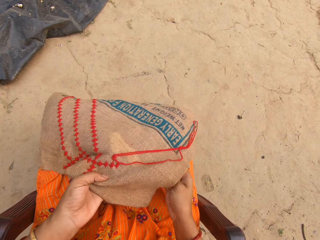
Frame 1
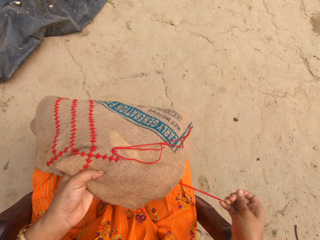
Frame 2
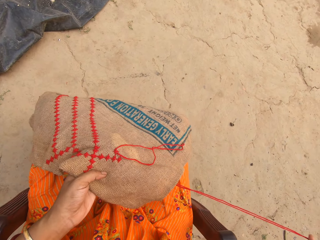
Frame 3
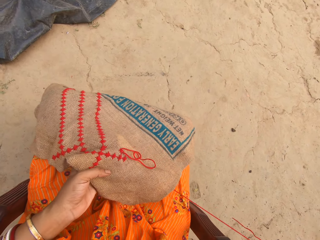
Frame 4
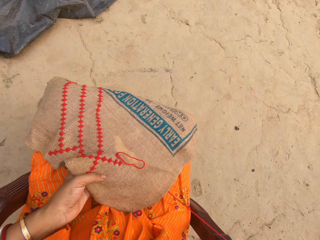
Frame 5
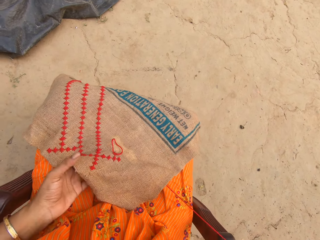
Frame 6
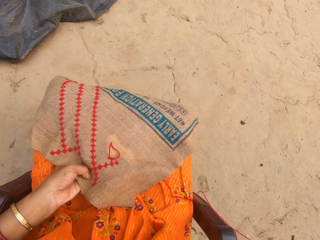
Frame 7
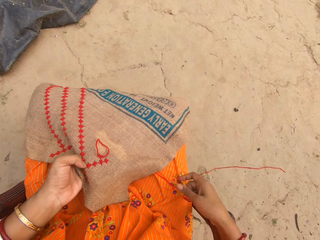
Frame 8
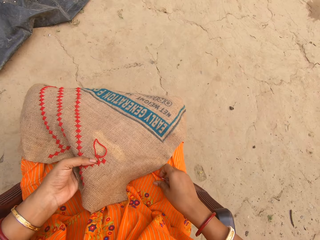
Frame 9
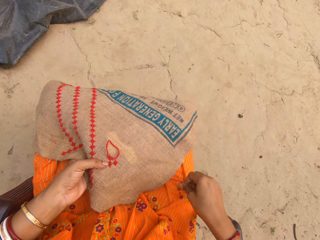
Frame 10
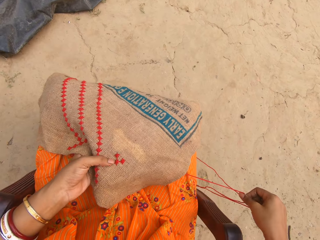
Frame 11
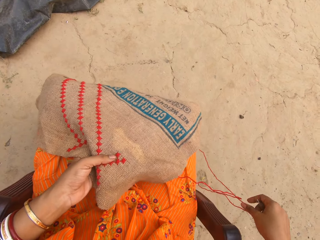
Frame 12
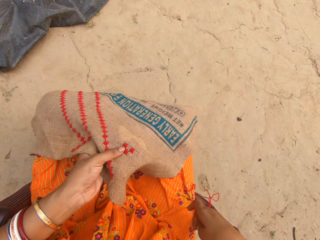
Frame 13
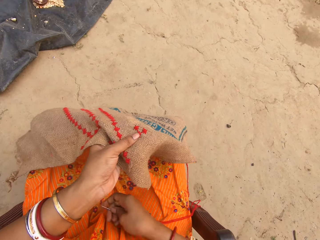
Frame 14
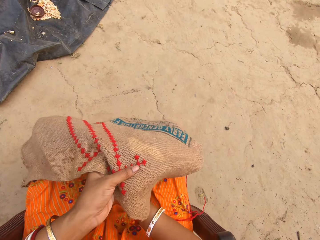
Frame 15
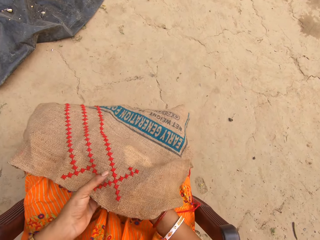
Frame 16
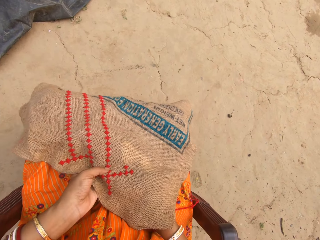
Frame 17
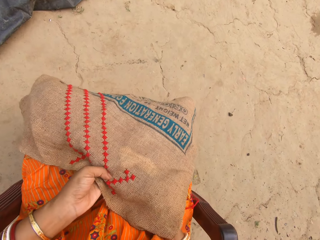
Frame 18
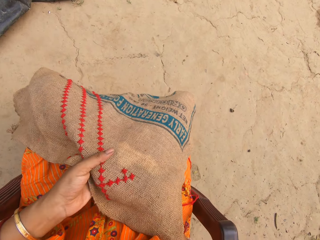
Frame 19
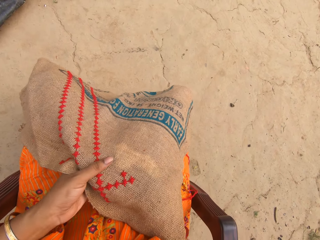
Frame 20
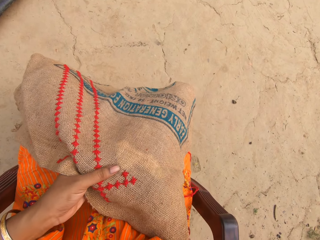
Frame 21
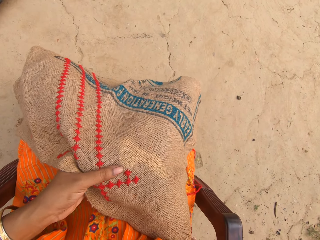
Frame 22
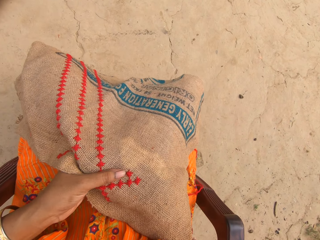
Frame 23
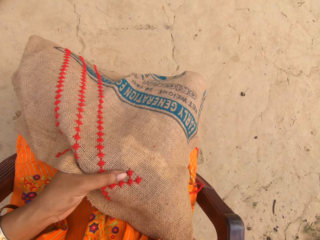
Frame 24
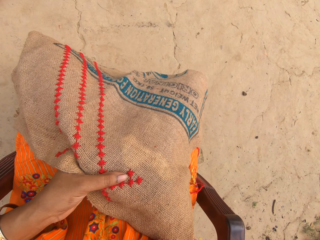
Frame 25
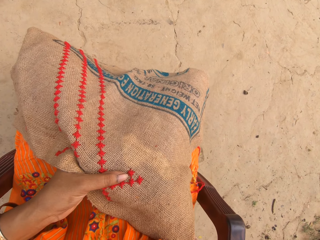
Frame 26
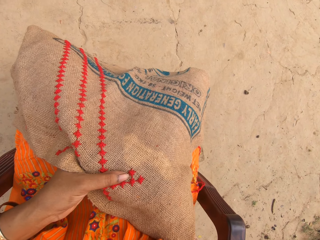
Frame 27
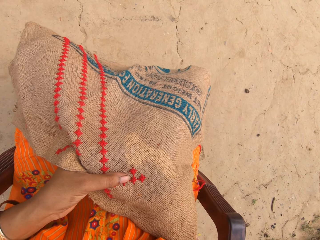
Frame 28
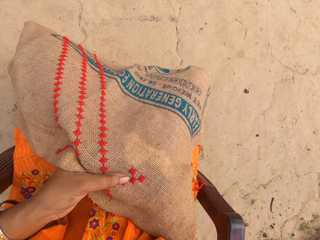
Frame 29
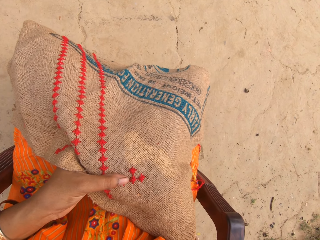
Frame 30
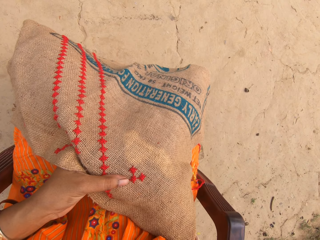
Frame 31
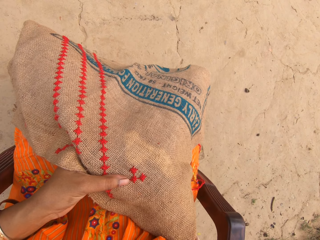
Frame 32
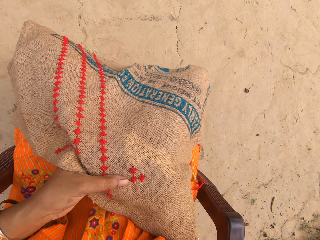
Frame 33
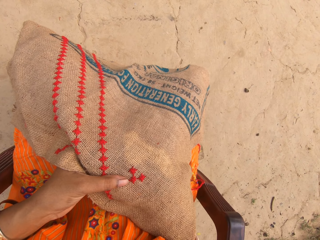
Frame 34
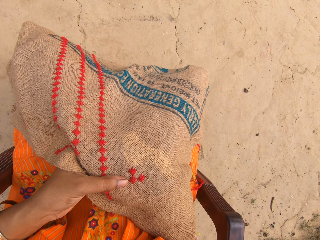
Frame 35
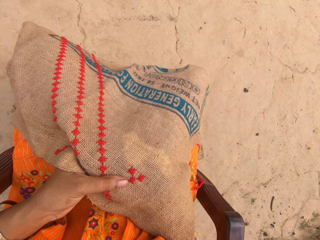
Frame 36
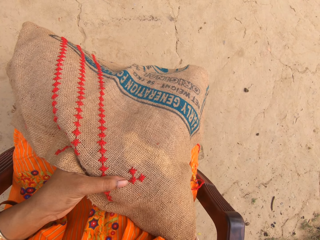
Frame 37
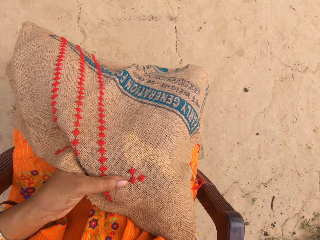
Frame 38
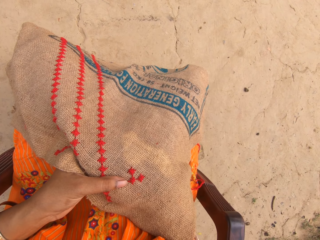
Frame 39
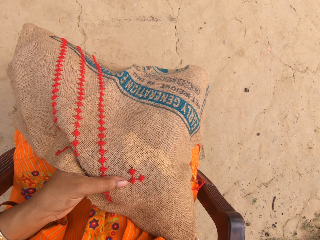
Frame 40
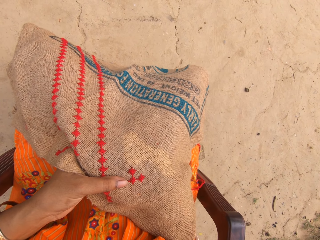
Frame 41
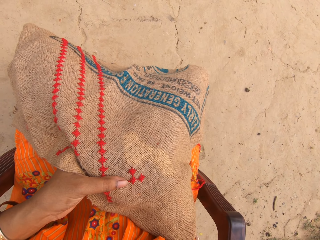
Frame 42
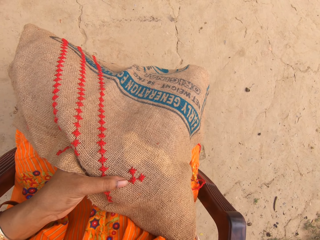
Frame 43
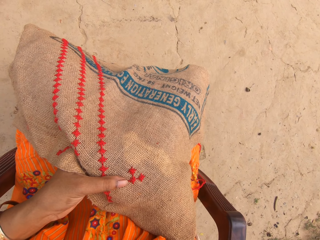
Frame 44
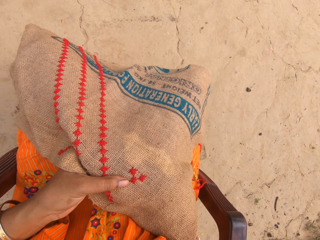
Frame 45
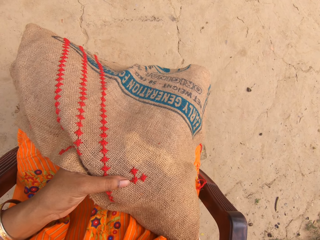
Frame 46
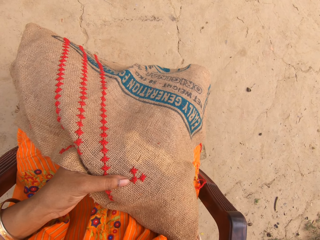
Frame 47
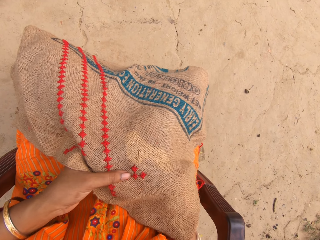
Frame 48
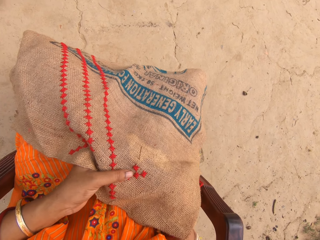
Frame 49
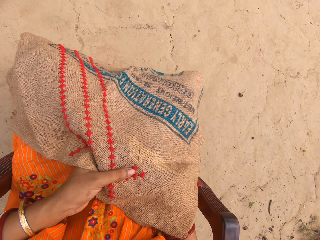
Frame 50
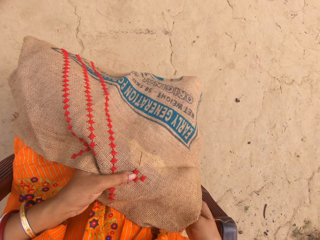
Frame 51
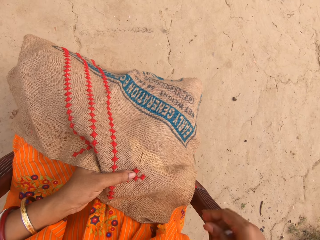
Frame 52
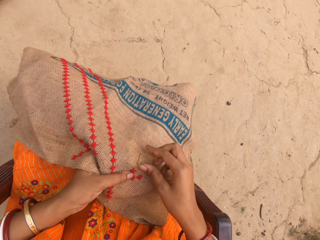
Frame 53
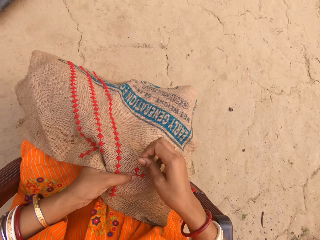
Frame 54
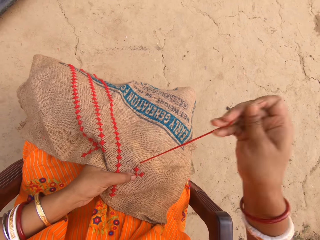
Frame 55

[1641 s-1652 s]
The camera wearer embroiders a rug. She pulls the thread from the cloth with her right hand. She places her left hand underneath the cloth. She sews the cloth in her left hand with the needle and thread in her right hand.

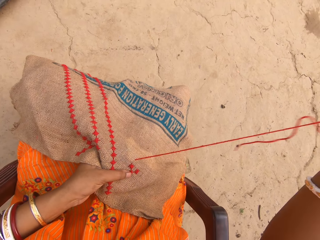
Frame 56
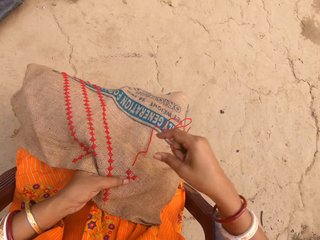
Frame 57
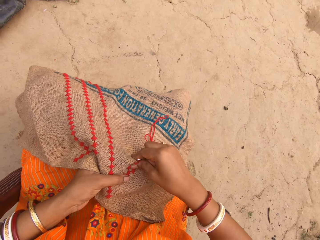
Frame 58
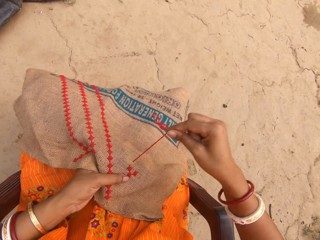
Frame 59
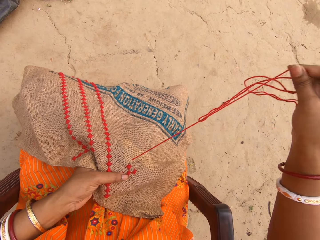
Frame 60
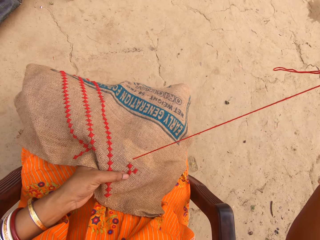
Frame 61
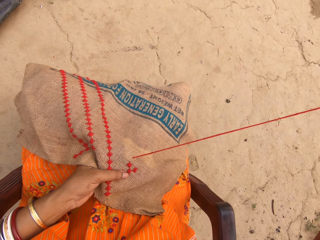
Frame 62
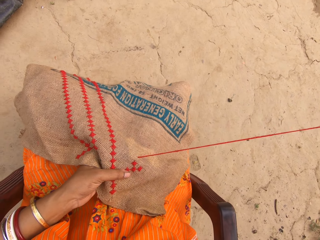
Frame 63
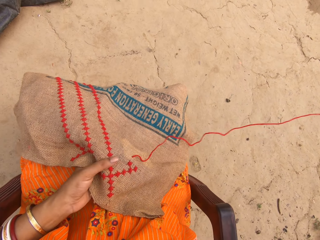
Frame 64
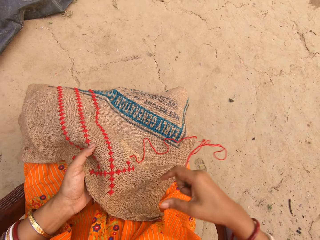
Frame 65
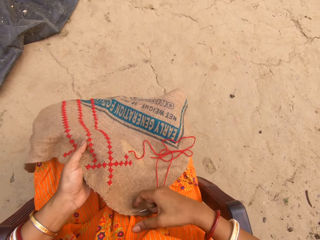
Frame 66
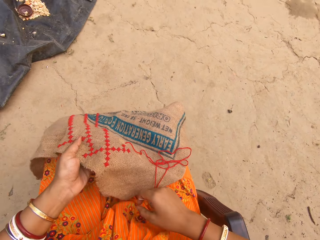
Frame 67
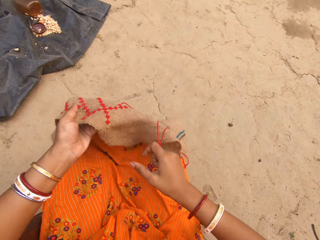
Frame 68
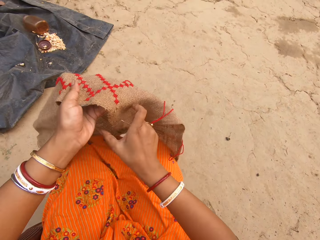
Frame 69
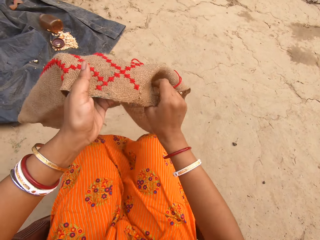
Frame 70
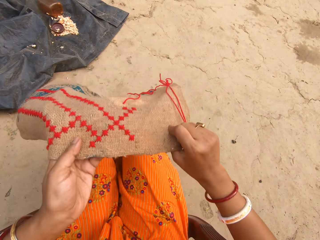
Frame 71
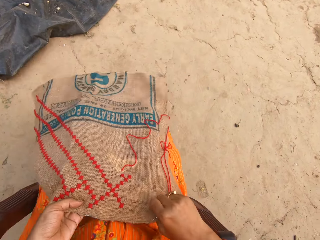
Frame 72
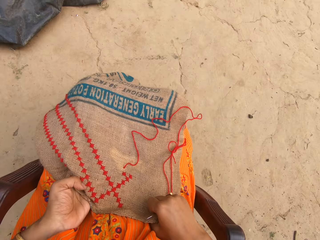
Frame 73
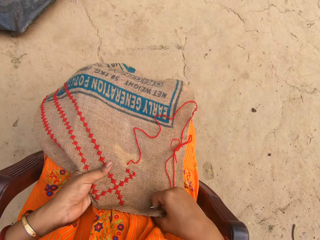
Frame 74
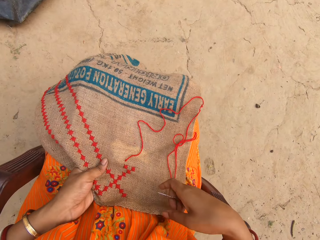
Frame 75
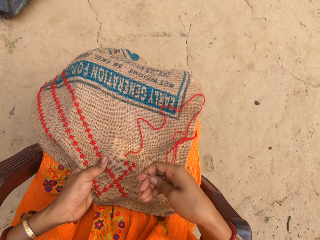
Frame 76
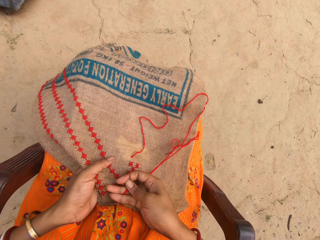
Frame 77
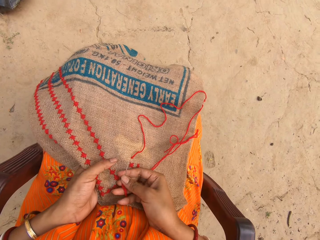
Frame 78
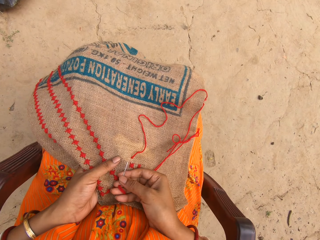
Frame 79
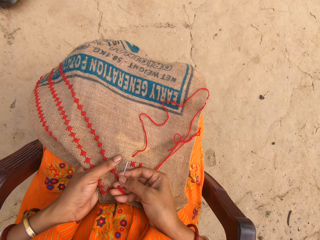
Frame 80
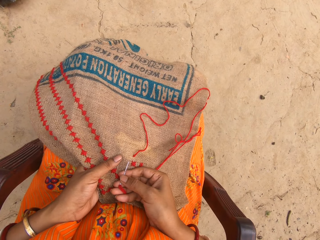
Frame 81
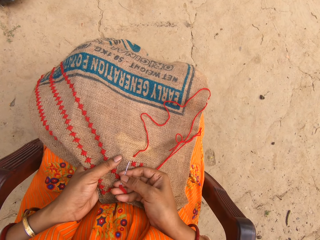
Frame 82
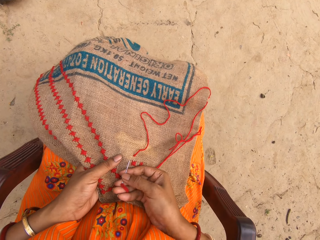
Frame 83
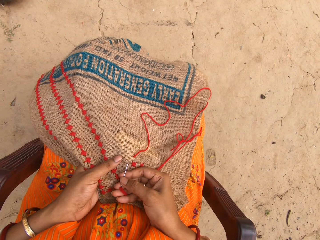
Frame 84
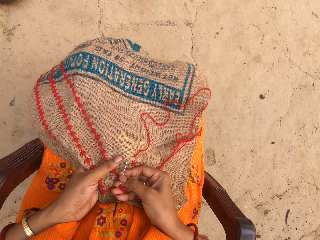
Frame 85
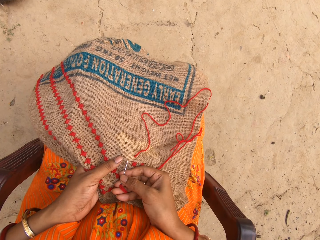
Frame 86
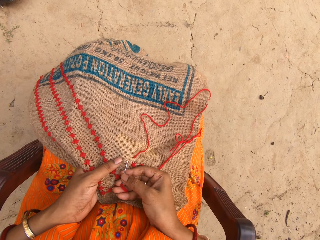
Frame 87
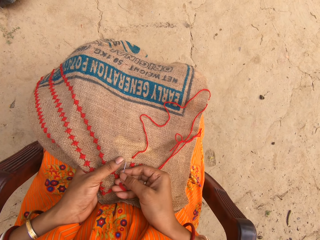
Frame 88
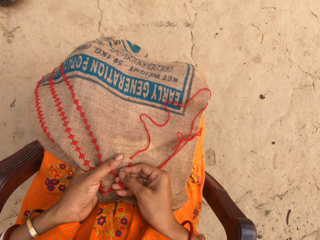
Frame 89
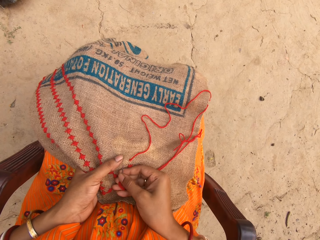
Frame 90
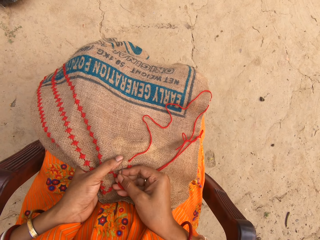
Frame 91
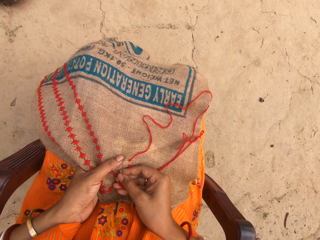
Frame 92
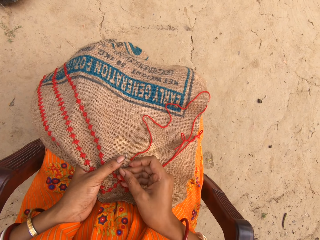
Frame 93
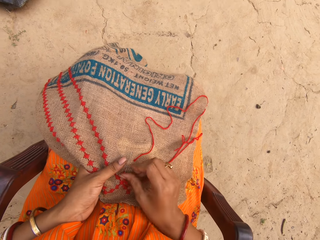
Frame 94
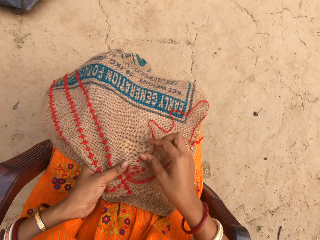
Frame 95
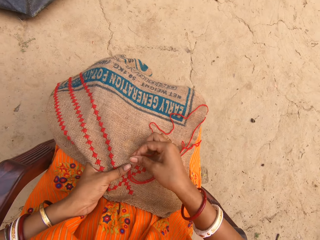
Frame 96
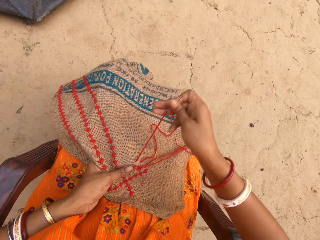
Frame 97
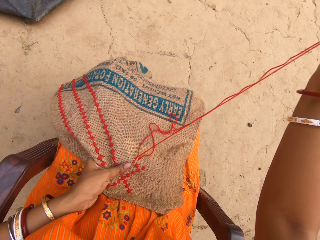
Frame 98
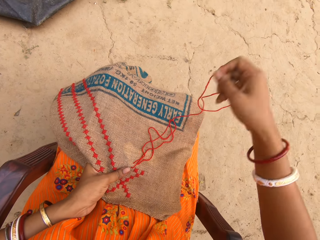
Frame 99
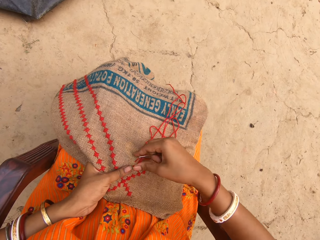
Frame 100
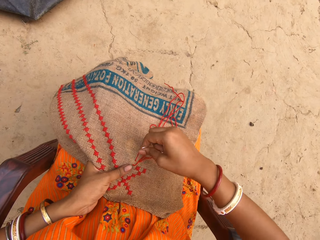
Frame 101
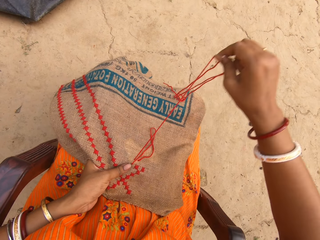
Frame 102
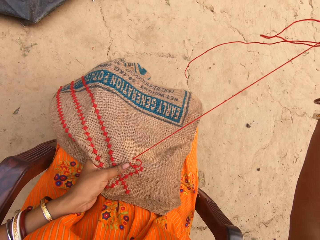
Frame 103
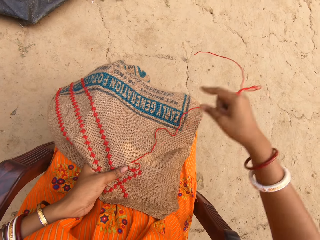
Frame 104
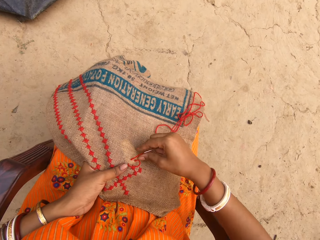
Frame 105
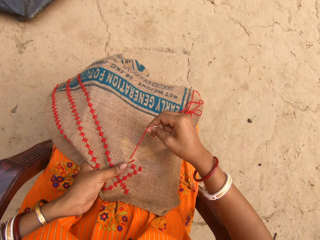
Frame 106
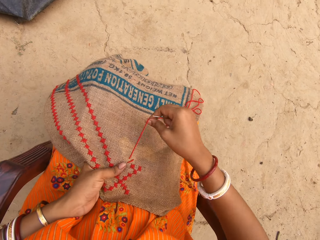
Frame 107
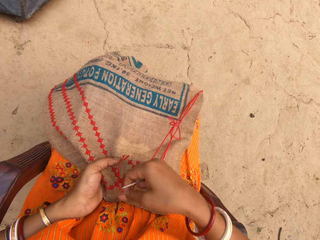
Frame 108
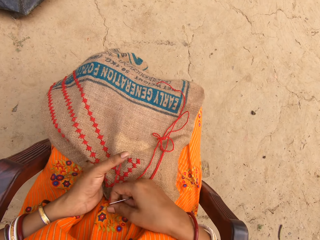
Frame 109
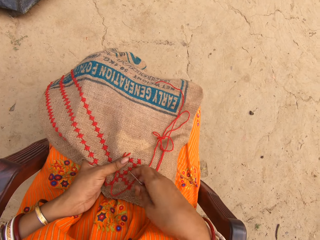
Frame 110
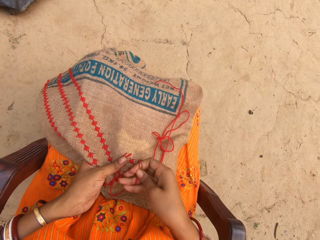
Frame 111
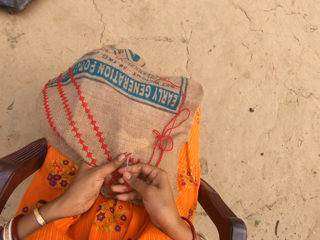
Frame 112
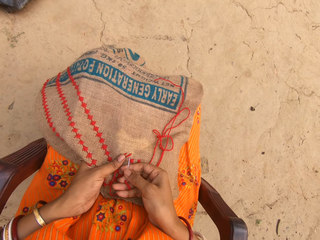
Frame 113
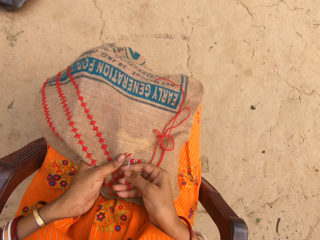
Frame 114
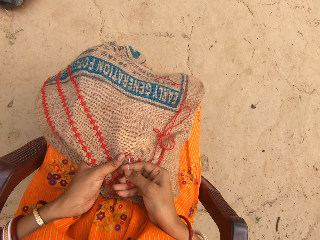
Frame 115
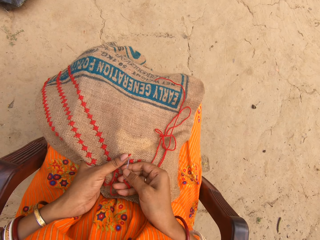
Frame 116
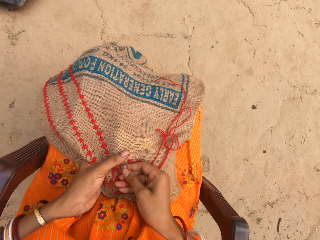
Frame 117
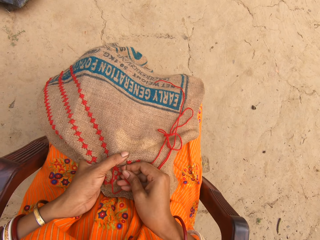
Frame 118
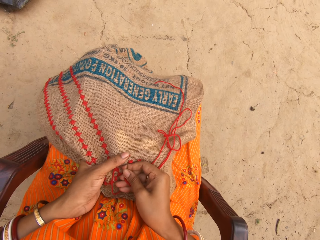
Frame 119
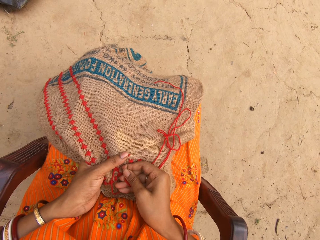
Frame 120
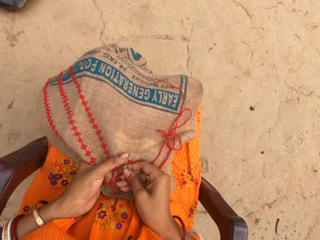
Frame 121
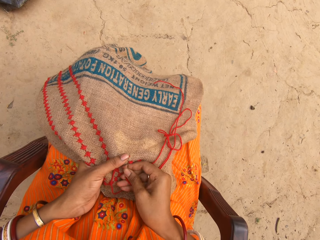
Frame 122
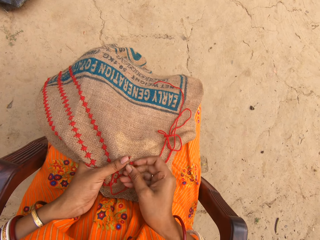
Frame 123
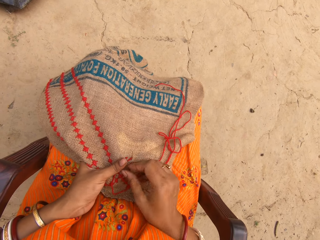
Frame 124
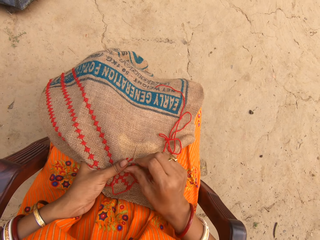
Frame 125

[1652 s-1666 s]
The camera wearer pulls the thread from the cloth with her right hand. She adjusts the cloth on her lap with both hands. She sews the cloth in her left hand with the needle and thread in her right hand. She pulls the thread from the cloth with her right hand. She sews the cloth in her left hand with the needle and thread in her right hand.
